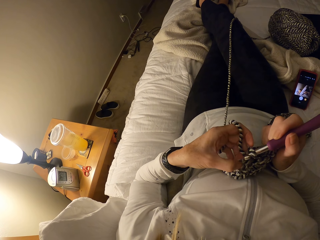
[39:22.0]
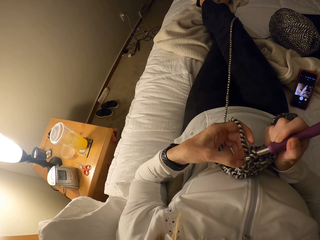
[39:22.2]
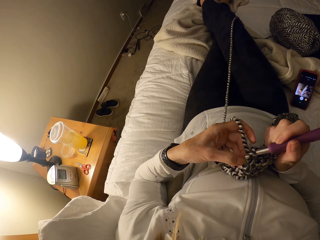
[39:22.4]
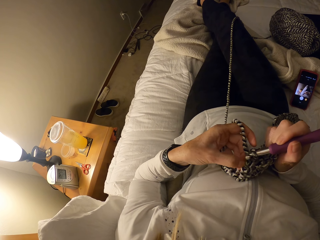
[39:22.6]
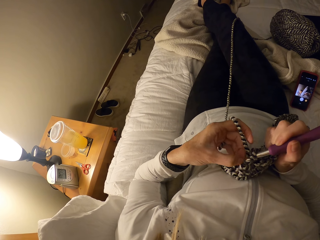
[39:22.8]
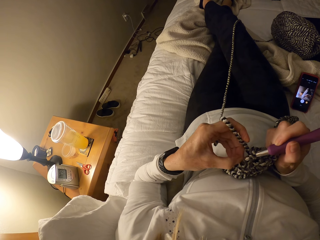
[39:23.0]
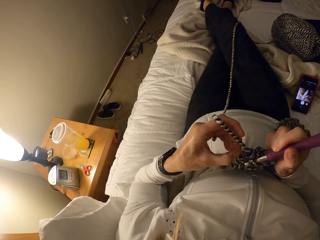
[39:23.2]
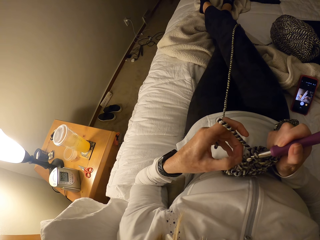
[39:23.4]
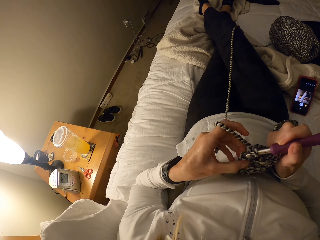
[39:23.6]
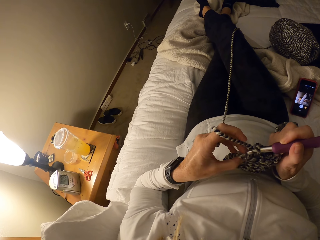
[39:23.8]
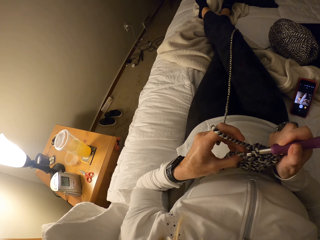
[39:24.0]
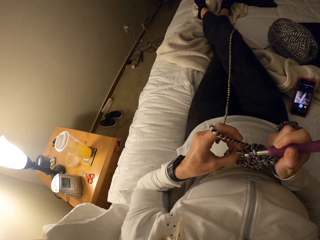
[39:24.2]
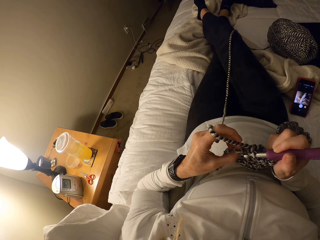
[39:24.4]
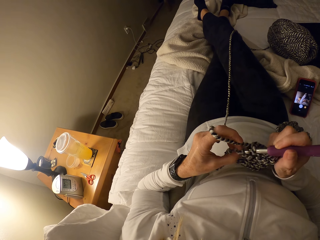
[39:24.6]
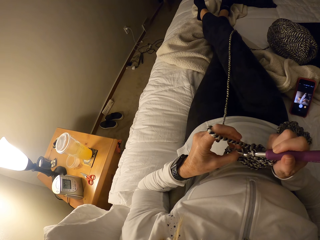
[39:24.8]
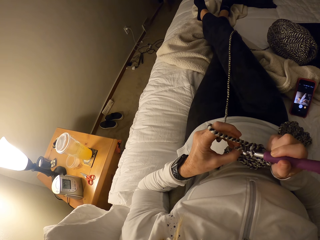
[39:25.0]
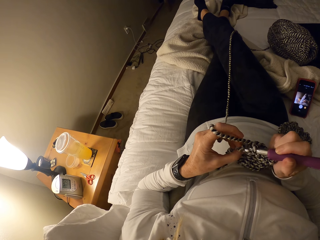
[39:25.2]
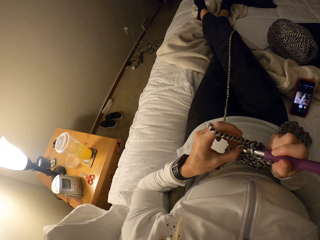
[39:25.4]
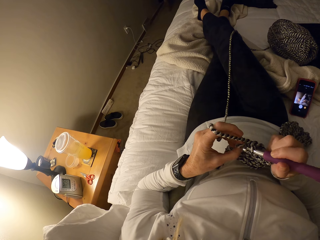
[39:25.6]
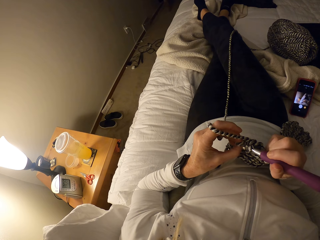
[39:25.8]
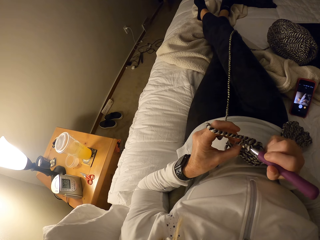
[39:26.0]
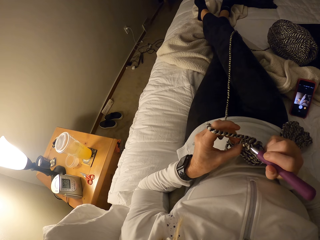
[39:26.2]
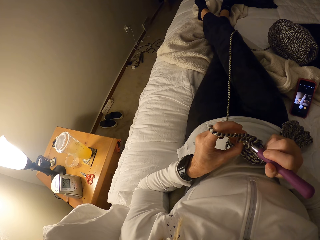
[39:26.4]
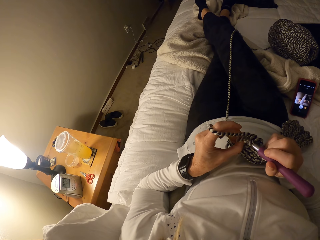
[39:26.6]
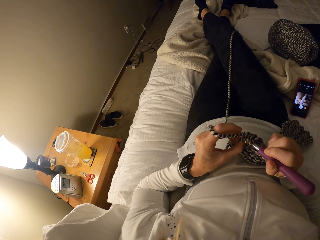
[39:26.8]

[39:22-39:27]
The camera wearer adjusts the crochet.

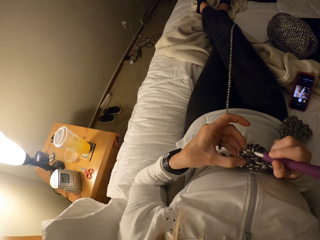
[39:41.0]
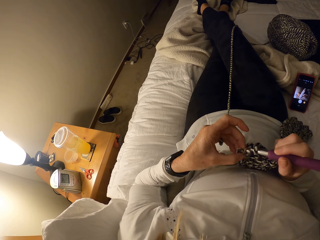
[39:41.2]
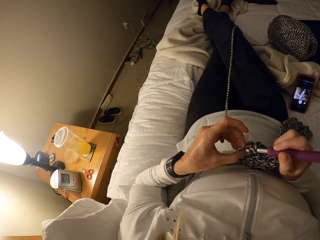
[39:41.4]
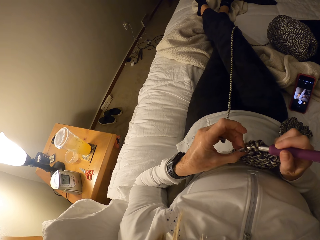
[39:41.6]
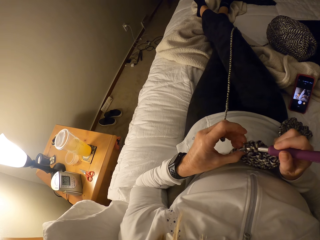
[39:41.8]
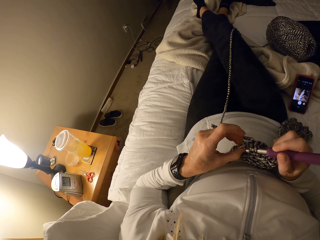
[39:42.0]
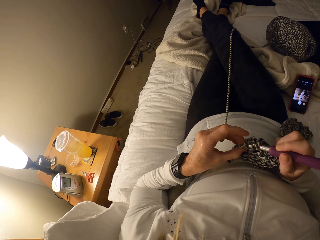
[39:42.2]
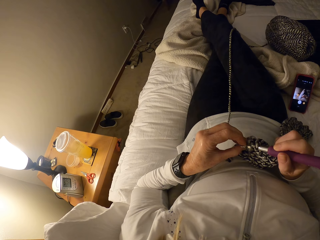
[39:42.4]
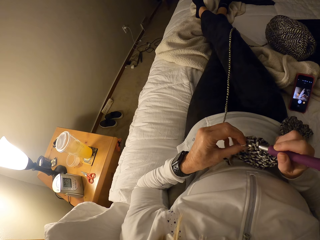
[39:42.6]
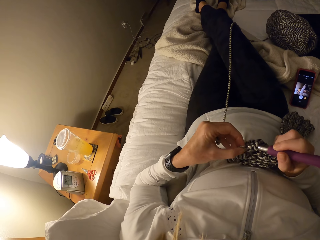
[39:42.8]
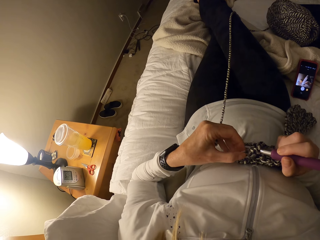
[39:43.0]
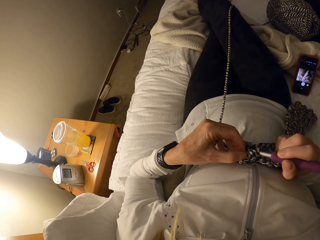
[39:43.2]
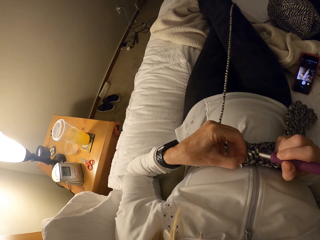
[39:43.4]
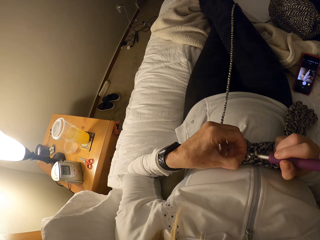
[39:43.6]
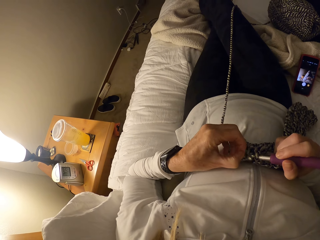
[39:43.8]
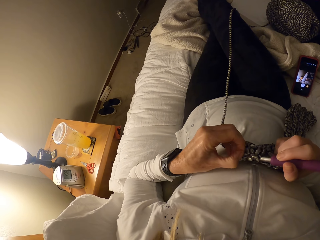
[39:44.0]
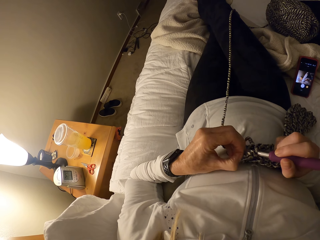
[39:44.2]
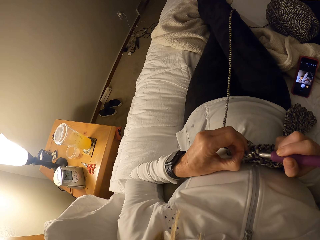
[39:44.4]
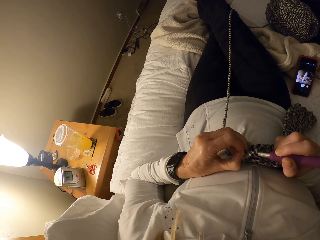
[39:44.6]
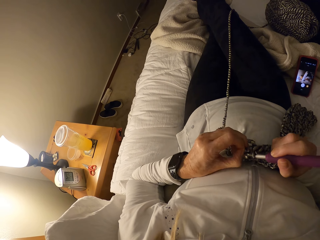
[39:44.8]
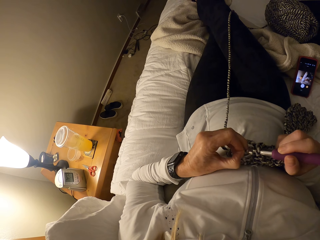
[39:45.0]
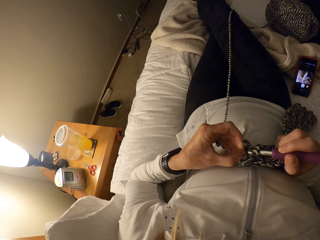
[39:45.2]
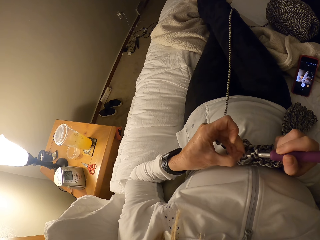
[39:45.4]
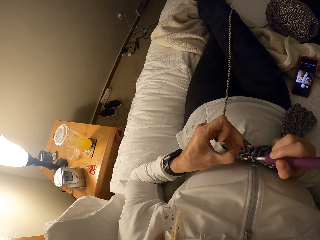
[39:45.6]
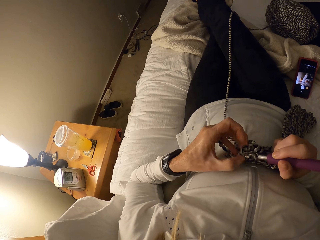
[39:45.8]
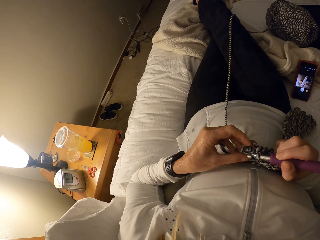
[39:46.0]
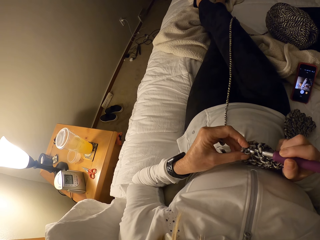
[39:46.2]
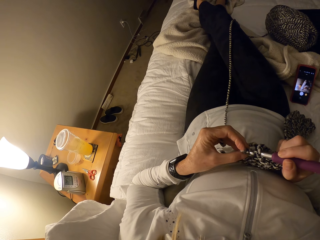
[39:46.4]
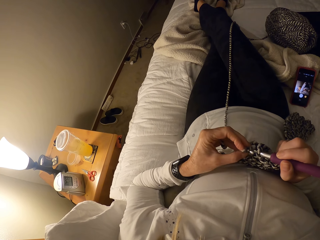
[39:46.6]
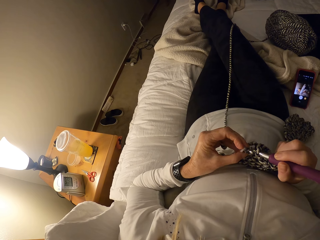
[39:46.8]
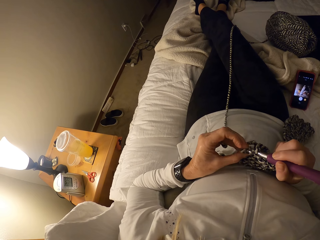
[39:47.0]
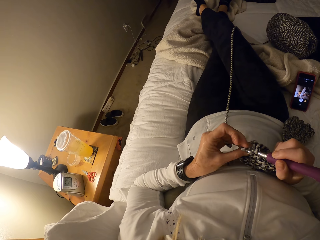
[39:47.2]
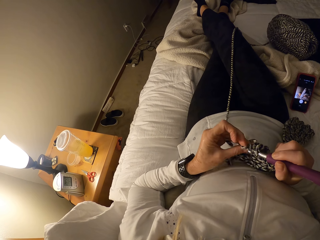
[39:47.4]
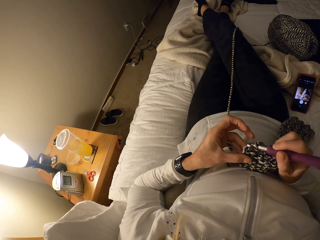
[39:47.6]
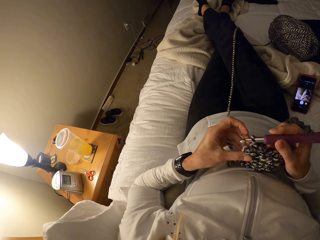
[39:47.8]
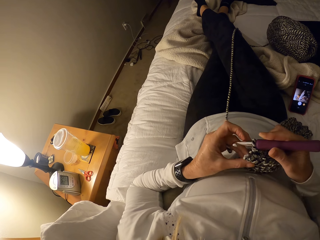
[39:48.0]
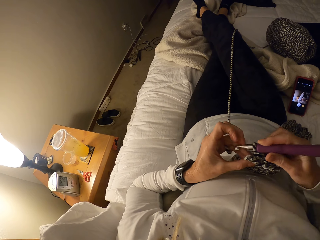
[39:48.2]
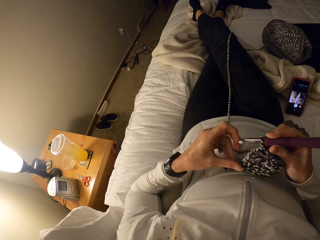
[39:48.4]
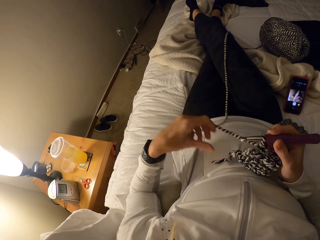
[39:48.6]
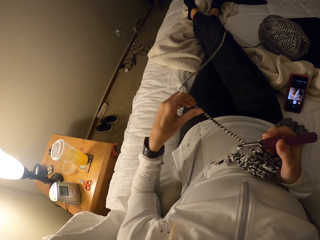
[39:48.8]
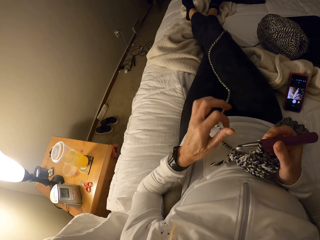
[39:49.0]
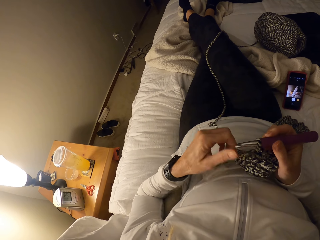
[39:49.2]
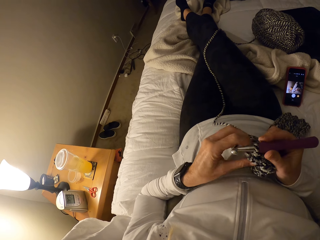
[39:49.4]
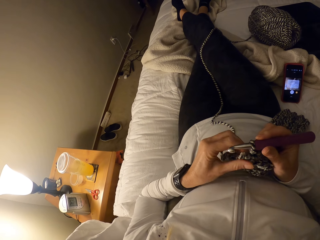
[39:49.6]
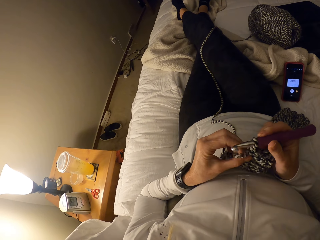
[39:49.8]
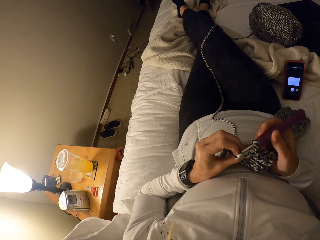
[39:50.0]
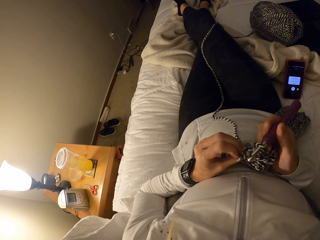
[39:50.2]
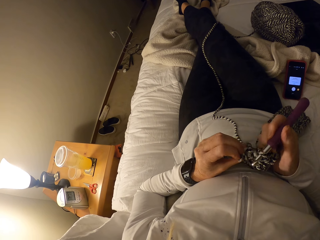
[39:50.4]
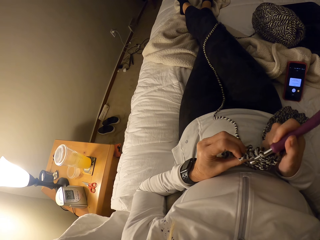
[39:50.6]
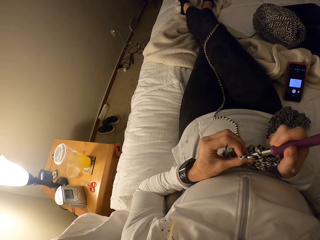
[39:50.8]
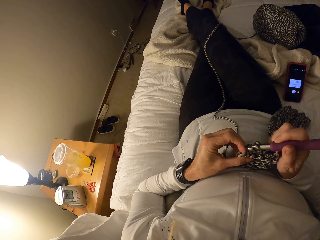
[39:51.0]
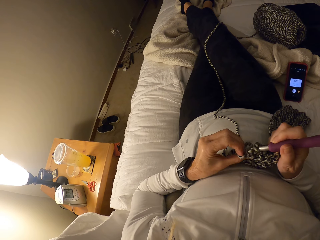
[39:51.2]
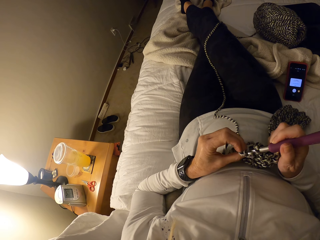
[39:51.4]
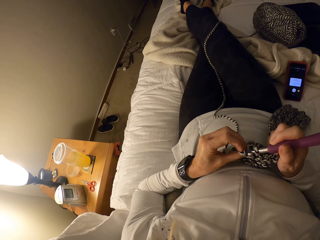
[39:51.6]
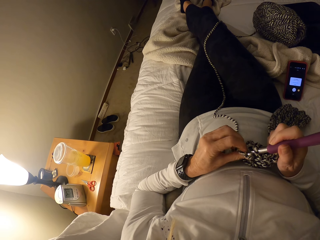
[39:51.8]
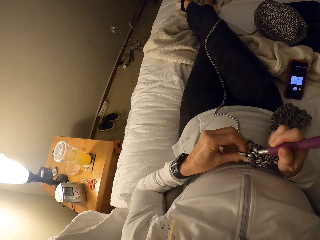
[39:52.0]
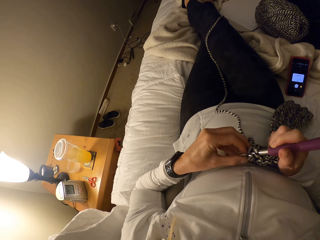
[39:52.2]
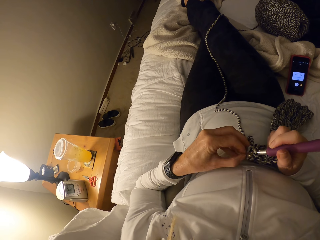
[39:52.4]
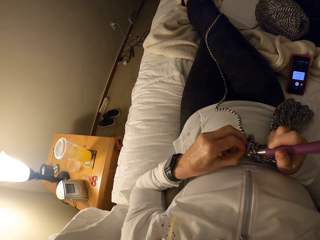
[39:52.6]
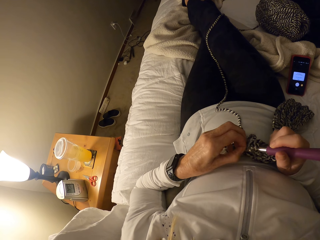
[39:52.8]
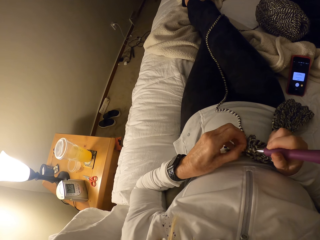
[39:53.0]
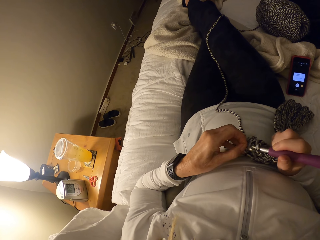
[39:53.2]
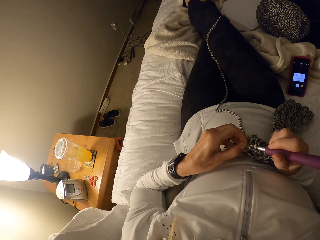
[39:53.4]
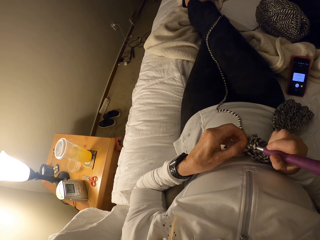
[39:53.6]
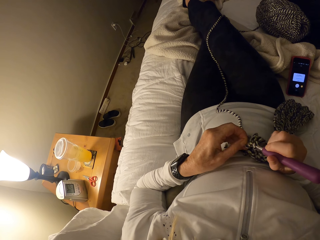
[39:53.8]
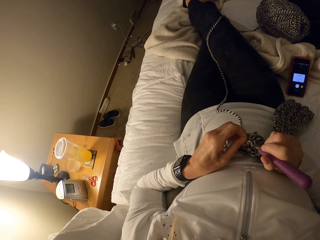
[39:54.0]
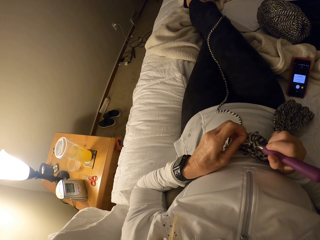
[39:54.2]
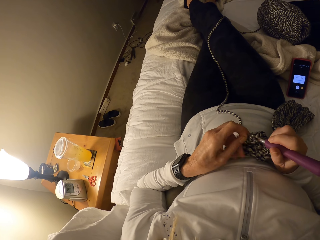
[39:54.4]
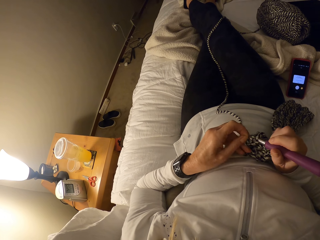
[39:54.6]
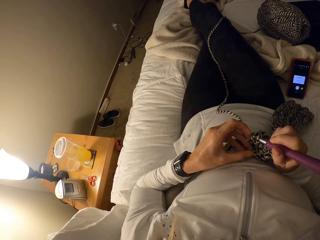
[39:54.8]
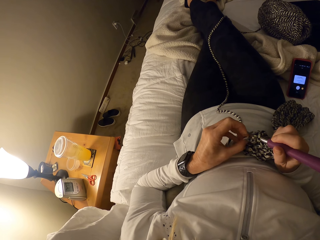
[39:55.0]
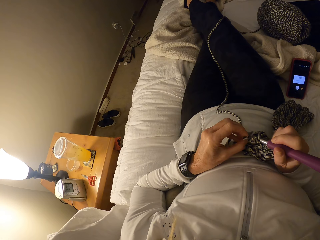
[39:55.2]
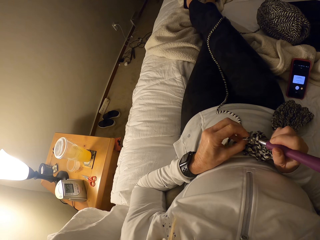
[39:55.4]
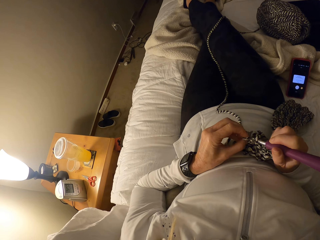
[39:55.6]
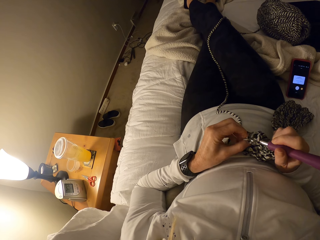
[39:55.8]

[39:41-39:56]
The camera wearer moves the crochet. She releases the yarn from her left hand. She weaves the fabric. She adjusts the crochet.

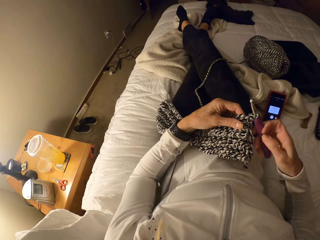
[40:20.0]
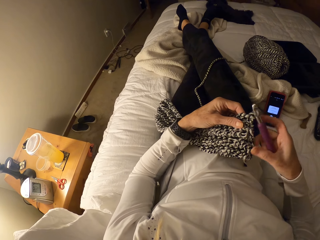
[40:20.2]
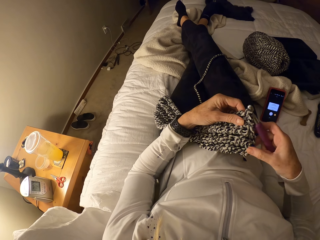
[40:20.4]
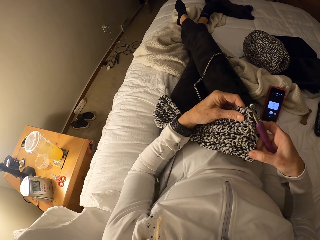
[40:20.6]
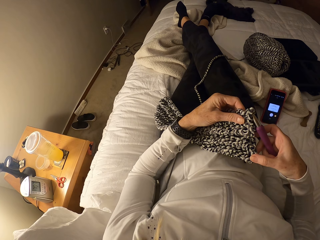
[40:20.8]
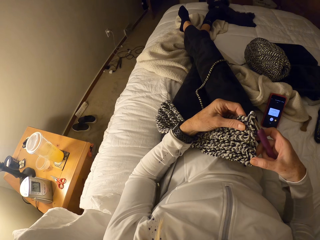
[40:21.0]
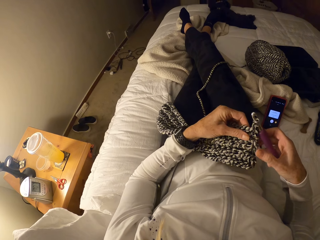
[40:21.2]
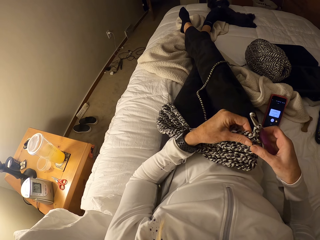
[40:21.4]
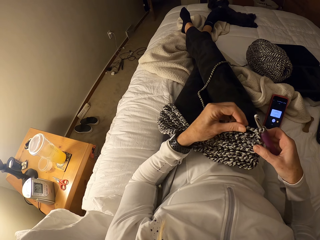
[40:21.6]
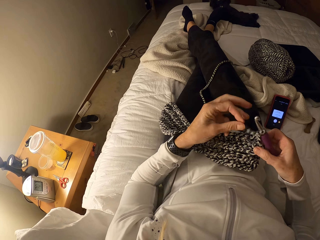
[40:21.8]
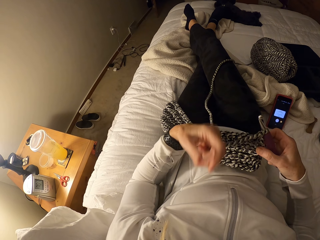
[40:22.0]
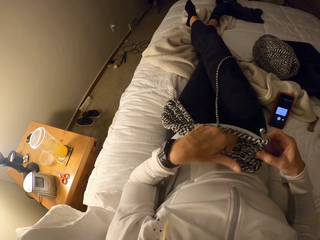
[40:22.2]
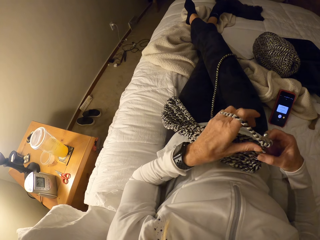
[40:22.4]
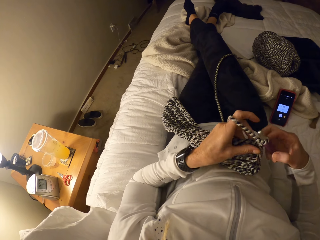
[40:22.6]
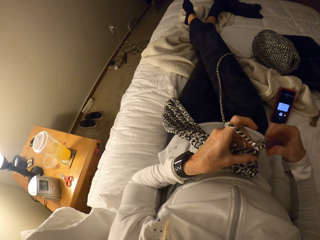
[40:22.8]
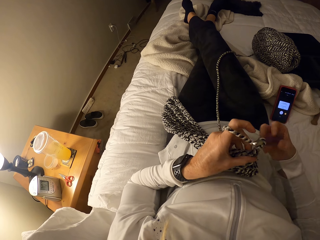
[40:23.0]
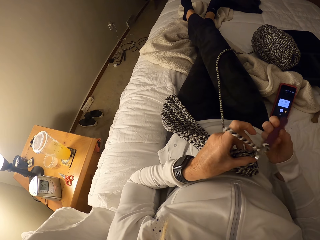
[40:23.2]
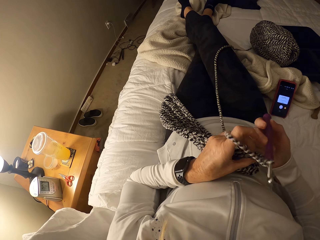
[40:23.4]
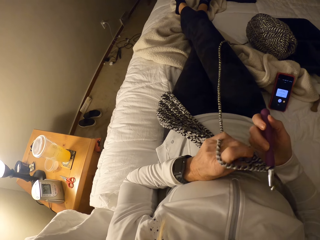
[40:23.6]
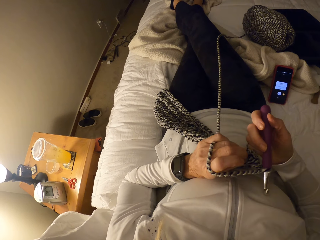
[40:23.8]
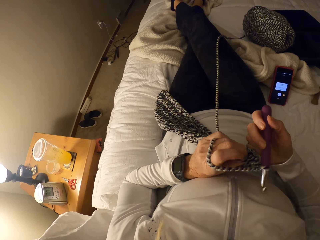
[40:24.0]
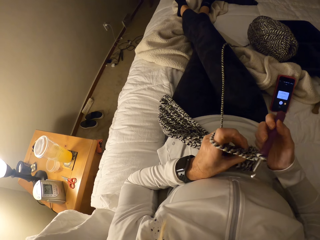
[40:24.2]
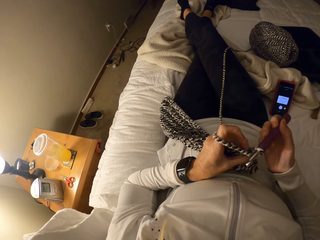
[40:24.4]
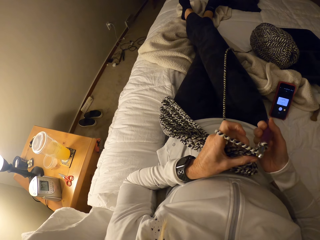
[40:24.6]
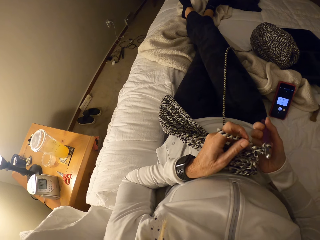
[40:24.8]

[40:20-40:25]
The camera wearer rolls the yarn on her left hand. She weaves the fabric. She adjusts the crochet.
